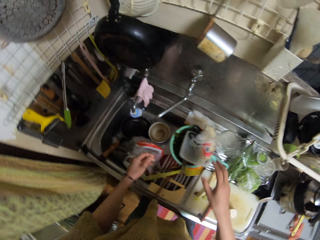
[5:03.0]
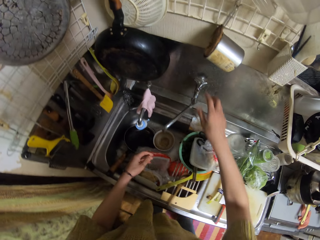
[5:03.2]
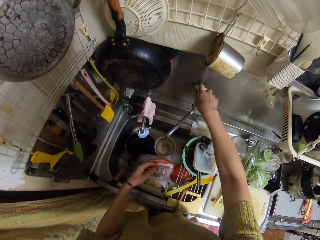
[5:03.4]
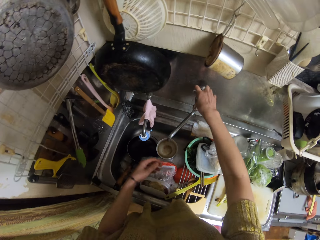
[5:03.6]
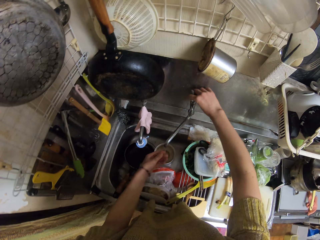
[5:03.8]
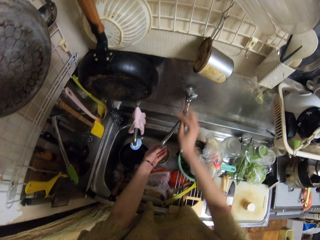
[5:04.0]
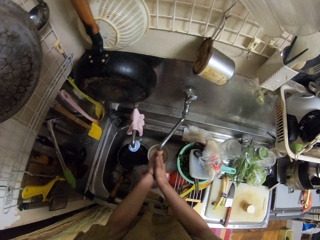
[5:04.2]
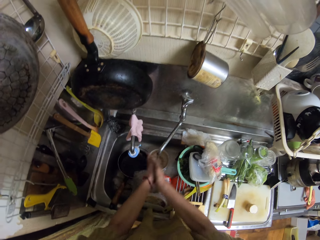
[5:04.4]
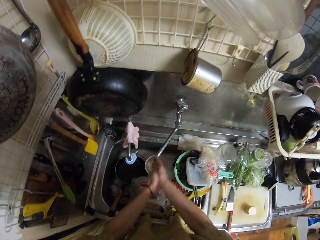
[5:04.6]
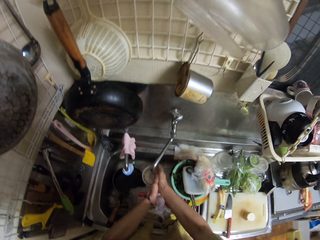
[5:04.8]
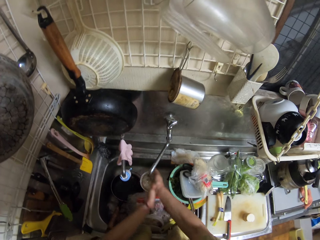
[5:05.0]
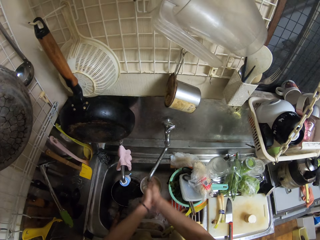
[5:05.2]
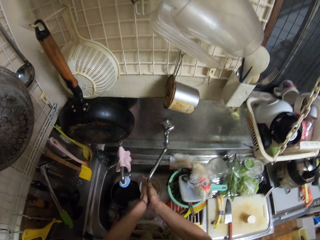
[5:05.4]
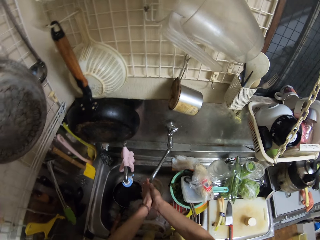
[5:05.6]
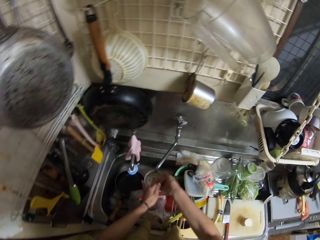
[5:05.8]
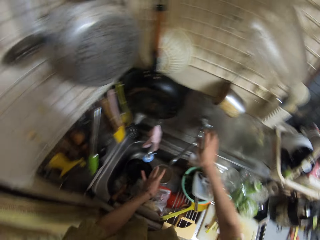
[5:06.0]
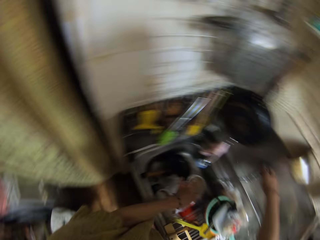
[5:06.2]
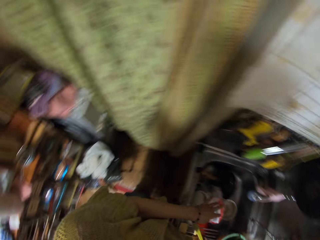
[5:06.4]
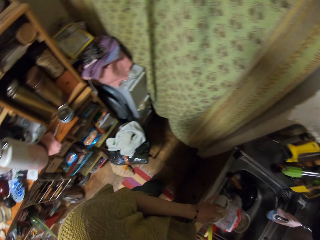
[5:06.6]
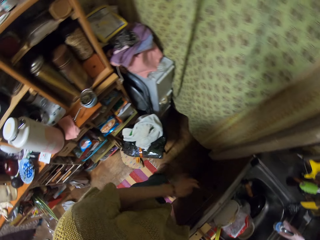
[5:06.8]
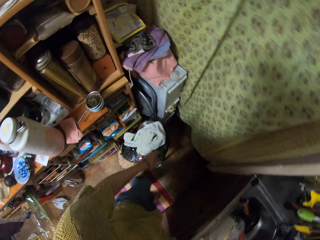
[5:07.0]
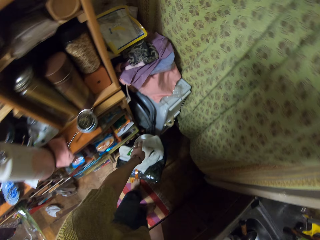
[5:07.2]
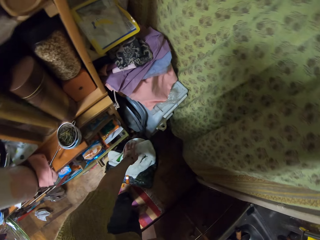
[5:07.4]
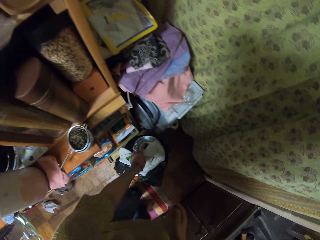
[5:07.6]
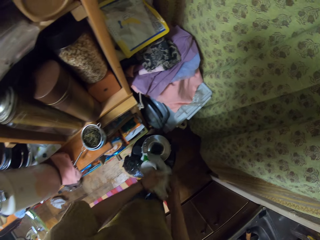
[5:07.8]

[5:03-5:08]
The camera wearer opens the water tap. She washes her hand. She closes the water tap and mops her hand.

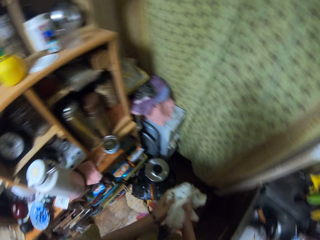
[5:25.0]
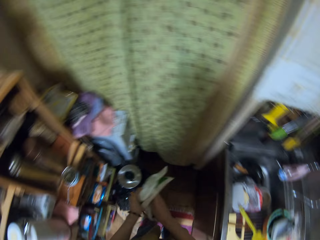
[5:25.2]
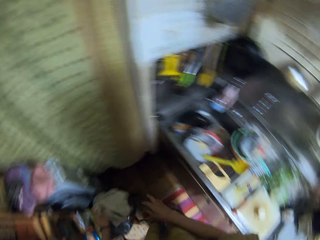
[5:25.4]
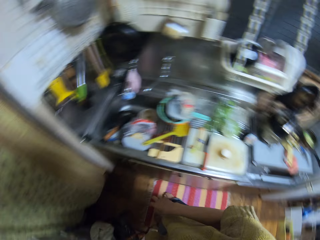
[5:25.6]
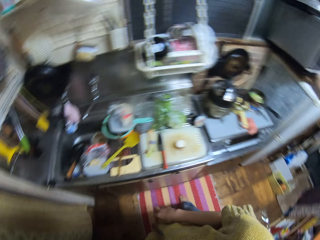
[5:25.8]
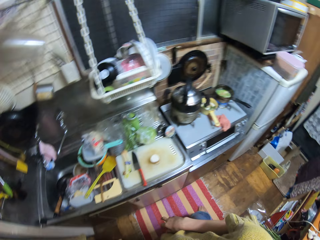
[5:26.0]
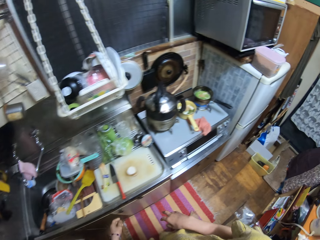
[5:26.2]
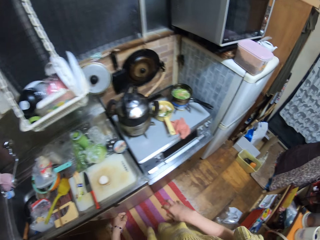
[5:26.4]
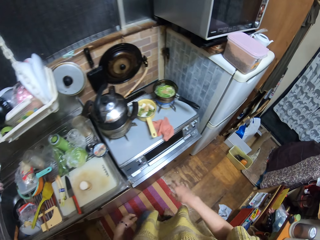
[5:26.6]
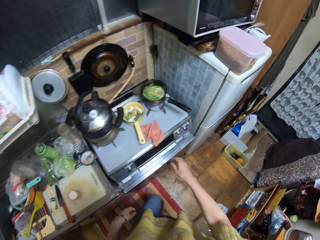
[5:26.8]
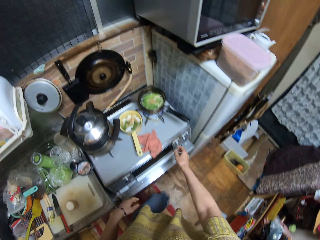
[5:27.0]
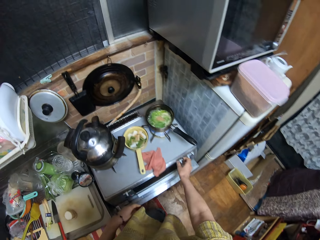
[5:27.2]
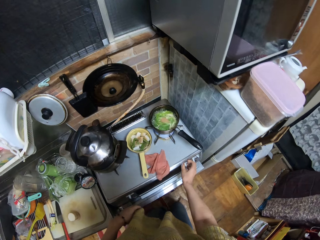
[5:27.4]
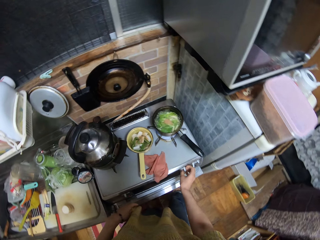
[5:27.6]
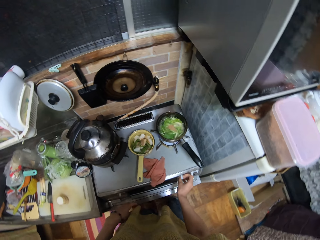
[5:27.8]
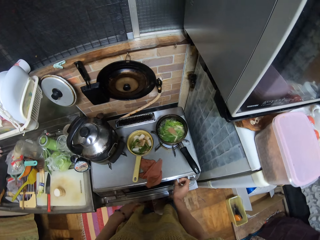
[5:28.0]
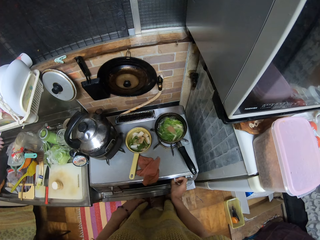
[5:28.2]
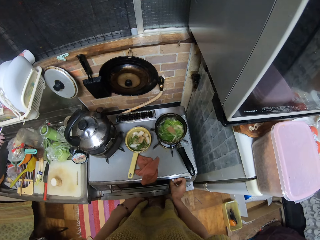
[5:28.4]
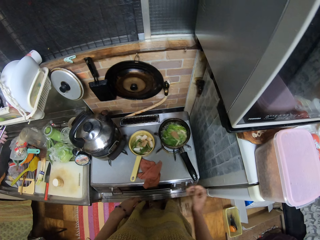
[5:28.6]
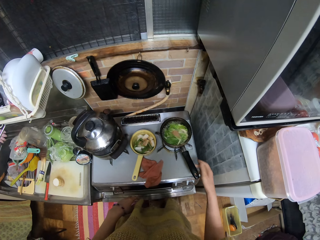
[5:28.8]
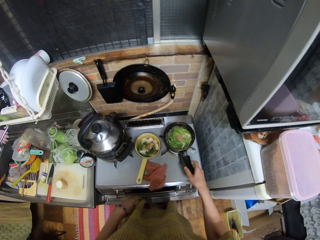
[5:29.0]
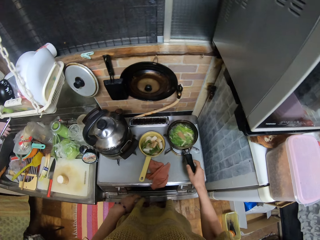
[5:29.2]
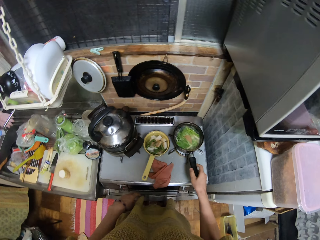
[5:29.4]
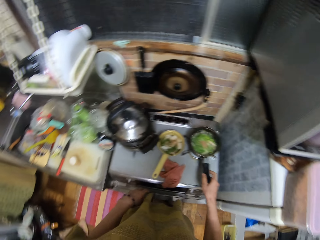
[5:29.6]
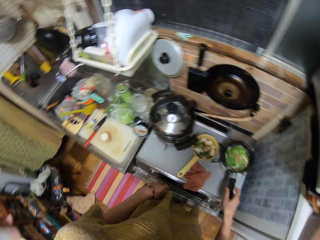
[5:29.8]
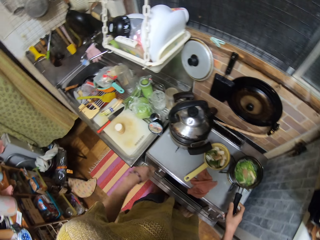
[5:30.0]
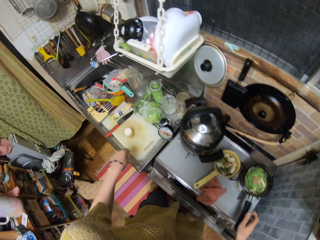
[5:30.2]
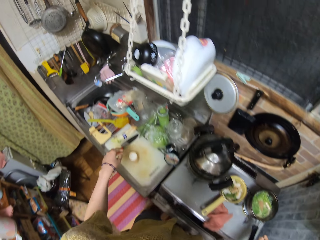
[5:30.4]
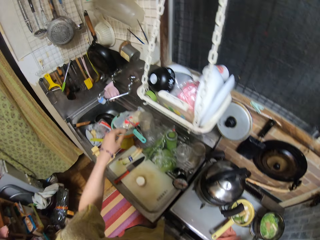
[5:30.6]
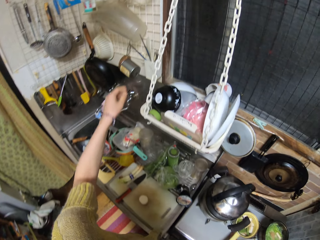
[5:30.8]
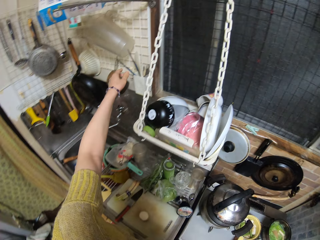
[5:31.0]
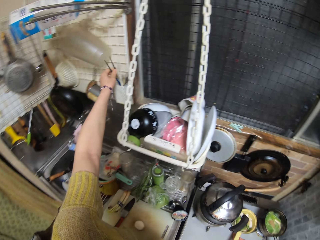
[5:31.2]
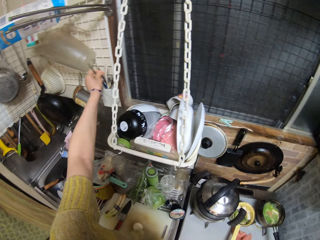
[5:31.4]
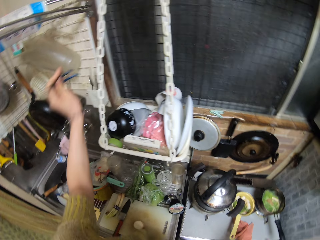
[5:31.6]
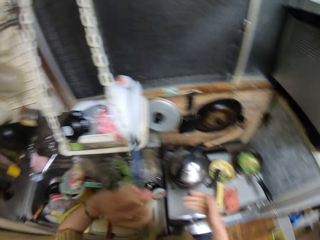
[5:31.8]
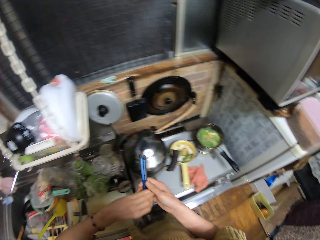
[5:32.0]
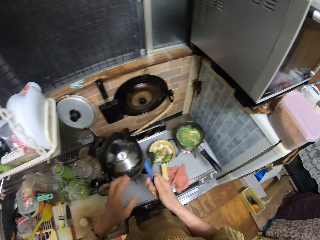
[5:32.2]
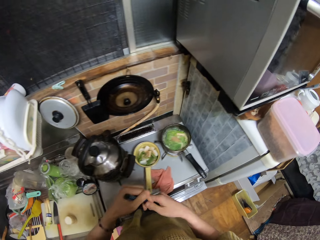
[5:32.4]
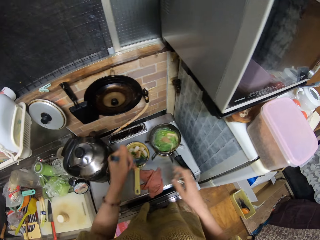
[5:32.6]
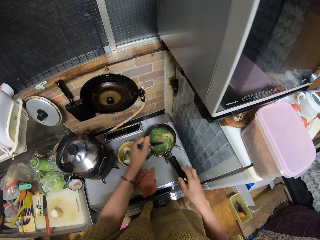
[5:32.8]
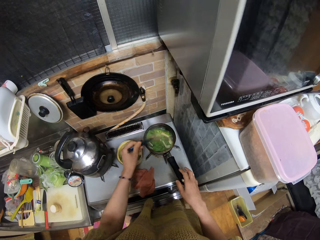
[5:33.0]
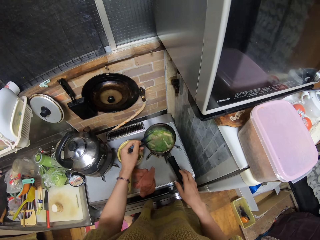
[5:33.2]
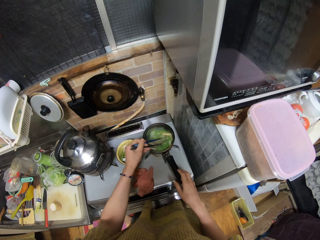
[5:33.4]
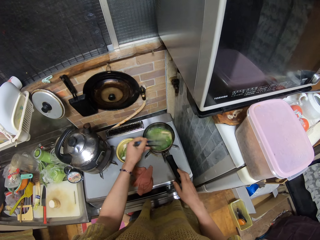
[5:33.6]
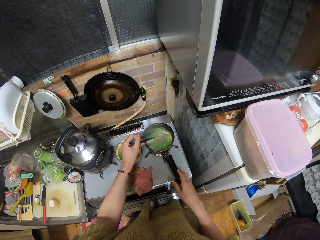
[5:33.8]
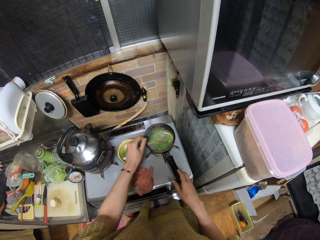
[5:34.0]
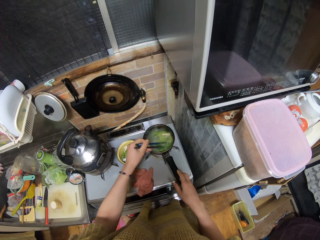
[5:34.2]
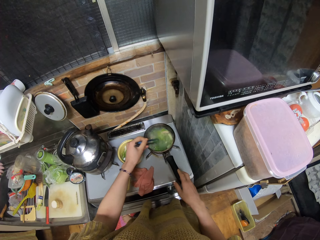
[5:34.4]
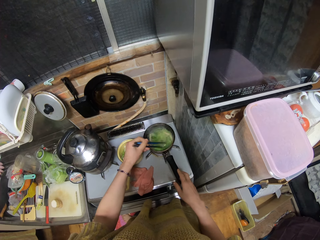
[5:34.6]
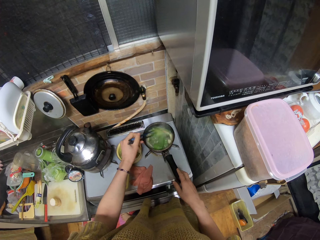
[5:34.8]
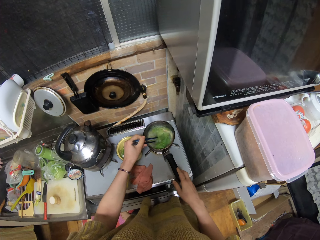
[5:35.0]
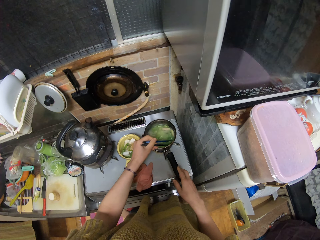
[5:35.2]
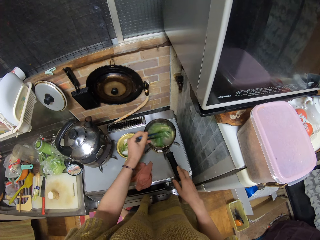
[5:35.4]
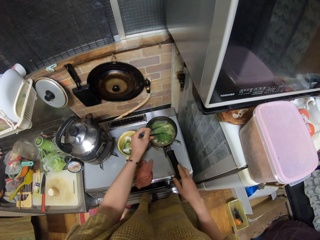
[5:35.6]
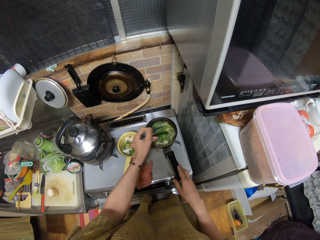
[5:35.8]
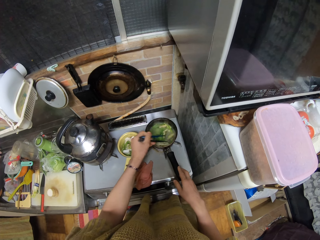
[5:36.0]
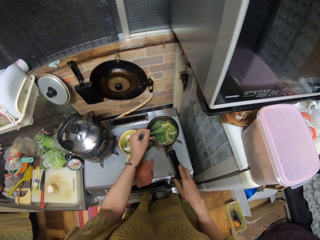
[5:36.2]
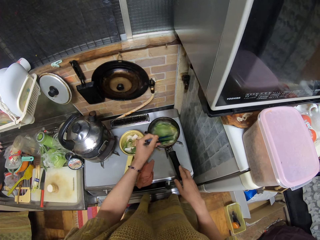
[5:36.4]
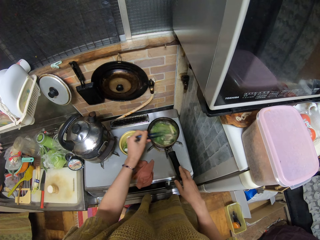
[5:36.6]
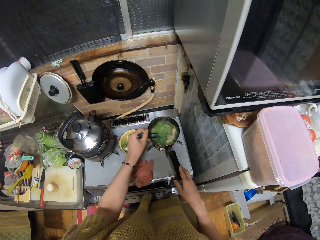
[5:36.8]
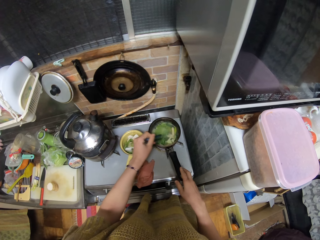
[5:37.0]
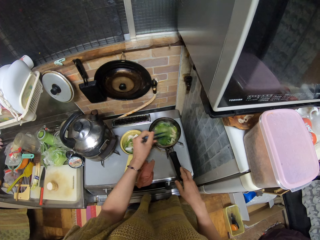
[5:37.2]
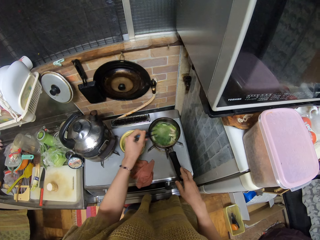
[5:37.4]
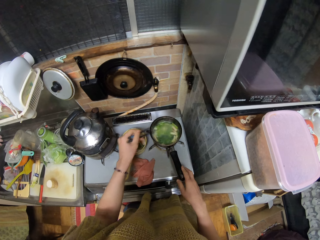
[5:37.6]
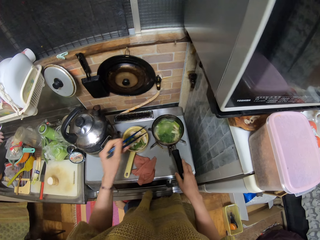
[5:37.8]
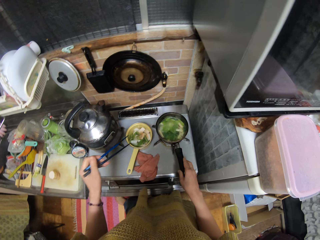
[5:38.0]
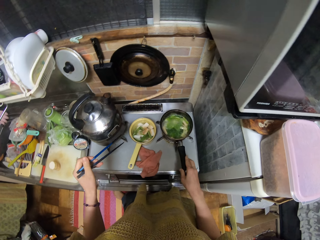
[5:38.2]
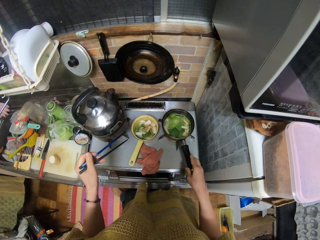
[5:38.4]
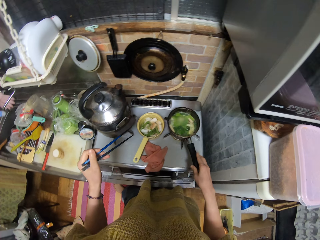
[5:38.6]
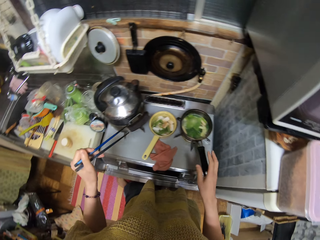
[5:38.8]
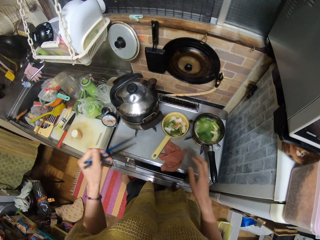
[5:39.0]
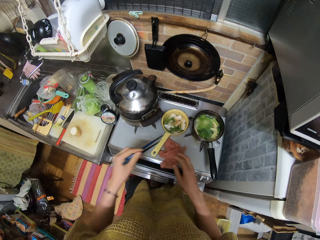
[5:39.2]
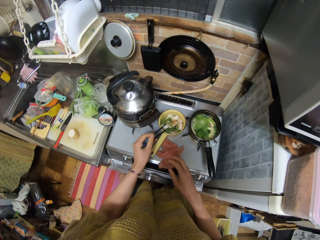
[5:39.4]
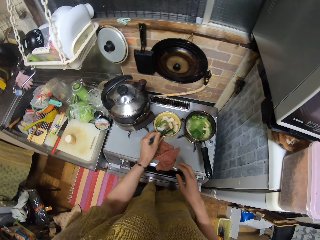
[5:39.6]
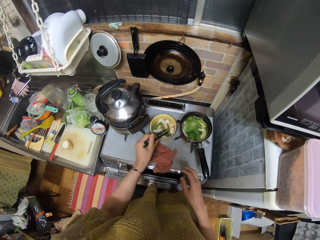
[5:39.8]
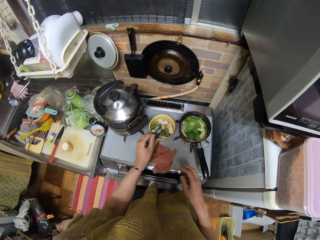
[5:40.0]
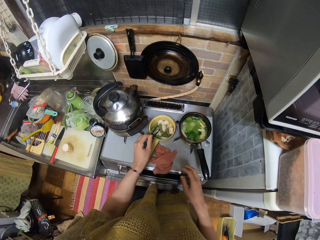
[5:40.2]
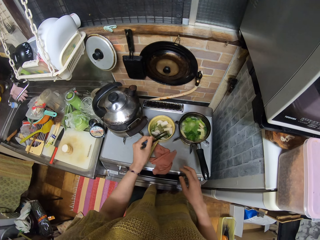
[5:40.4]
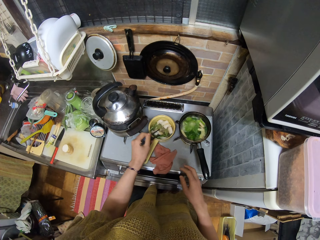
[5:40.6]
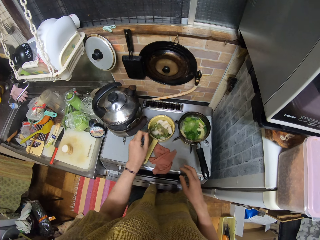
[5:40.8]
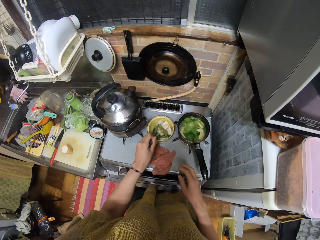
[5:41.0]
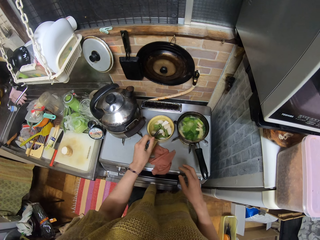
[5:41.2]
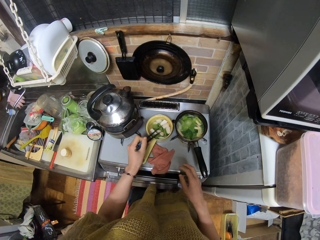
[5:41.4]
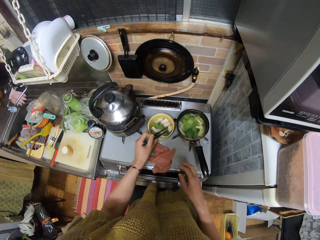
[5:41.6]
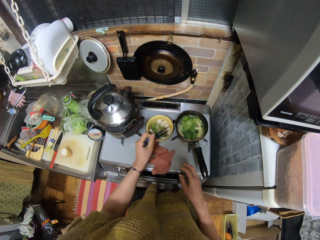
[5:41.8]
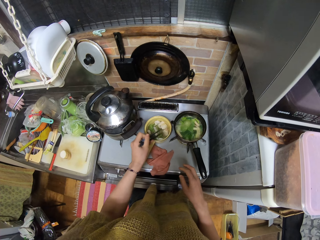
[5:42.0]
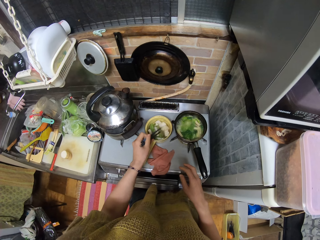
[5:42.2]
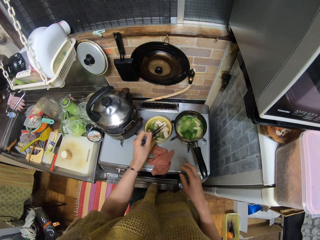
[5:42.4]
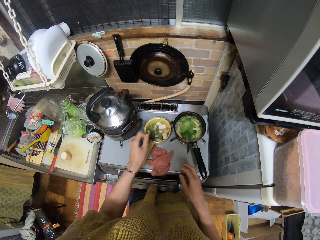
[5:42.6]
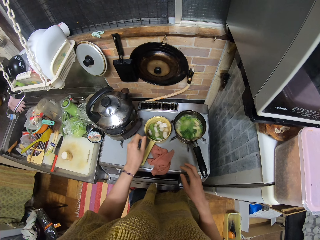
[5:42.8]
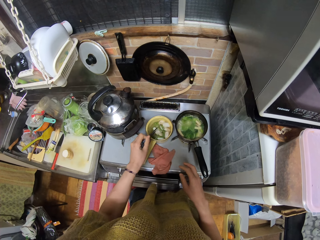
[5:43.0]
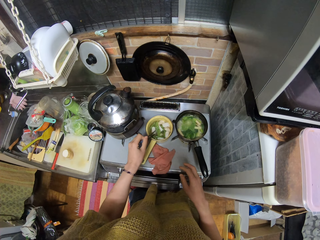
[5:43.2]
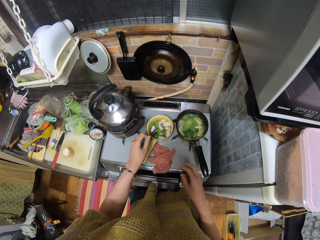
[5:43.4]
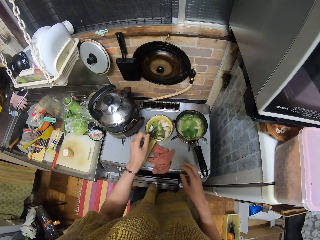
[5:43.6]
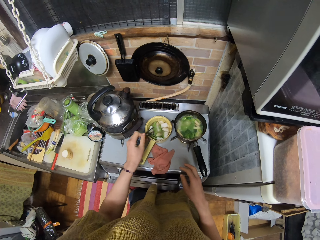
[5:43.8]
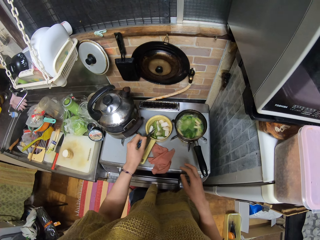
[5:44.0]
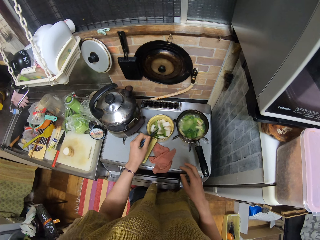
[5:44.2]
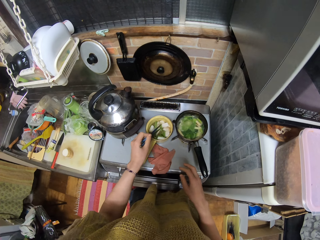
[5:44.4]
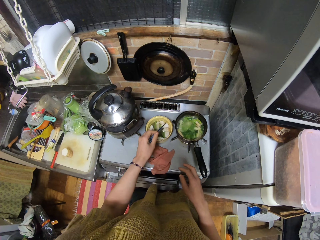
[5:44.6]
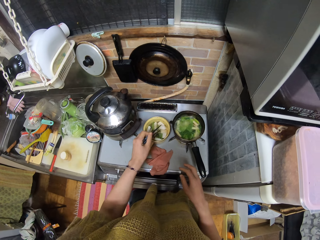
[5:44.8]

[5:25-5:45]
The camera wearer drops the napkin. They walk around. They reduce the heat of the cooker. They turn off the gas cooker. They shake the pot of soup on the cooker. They pick up the chopsticks. They stir the soup in the two pots on the cooker with the chopsticks.
